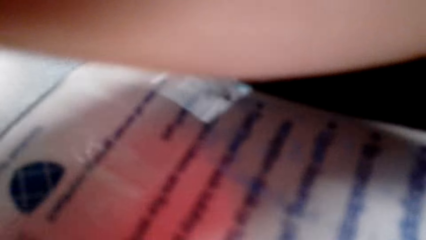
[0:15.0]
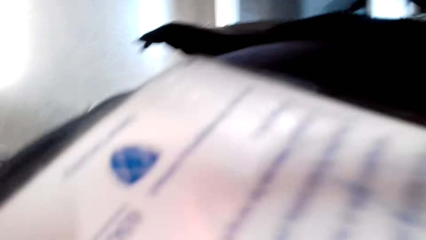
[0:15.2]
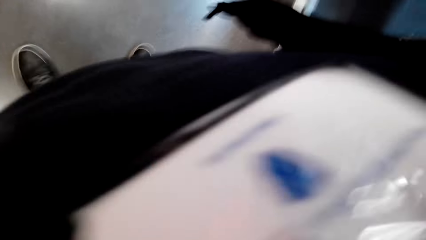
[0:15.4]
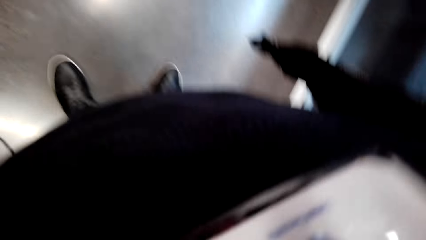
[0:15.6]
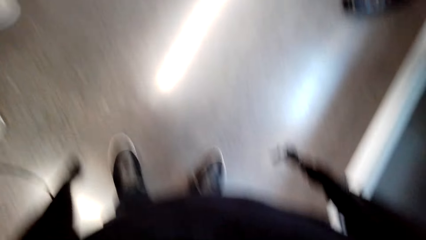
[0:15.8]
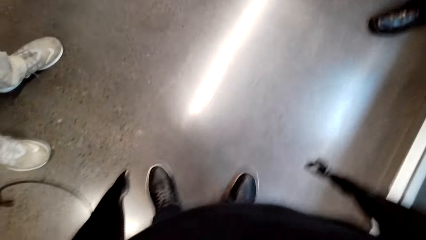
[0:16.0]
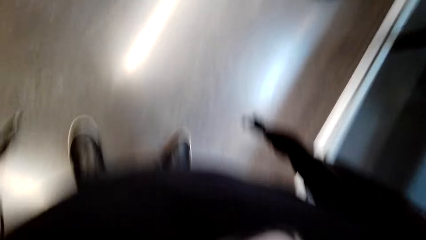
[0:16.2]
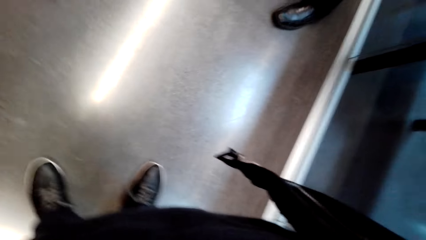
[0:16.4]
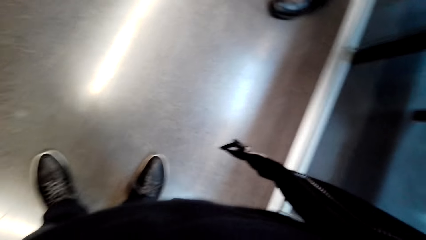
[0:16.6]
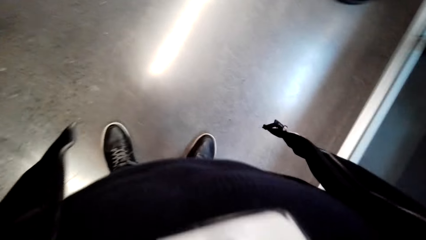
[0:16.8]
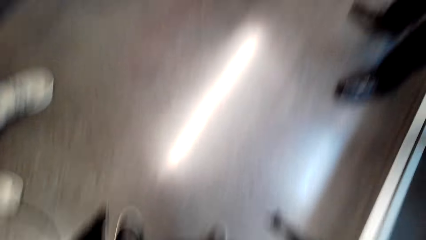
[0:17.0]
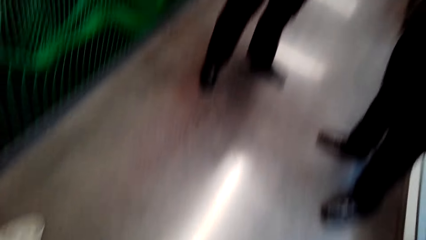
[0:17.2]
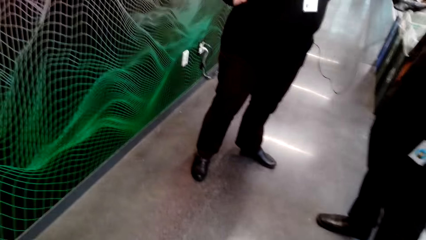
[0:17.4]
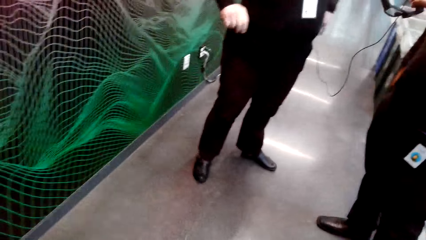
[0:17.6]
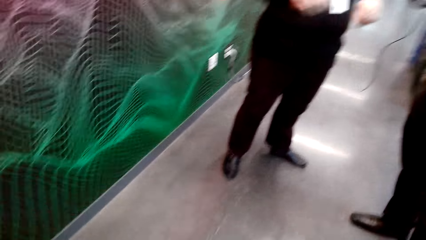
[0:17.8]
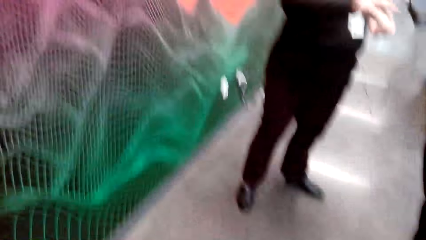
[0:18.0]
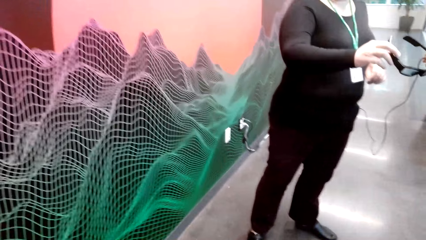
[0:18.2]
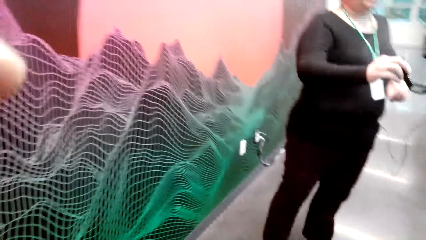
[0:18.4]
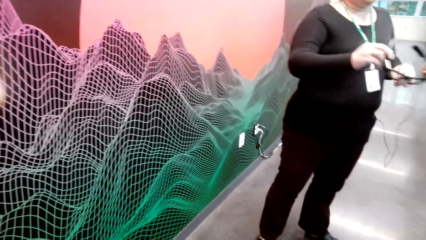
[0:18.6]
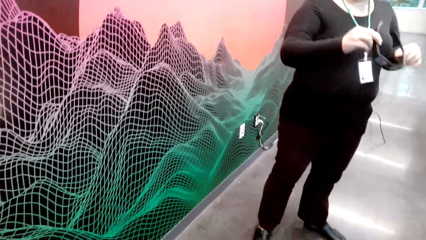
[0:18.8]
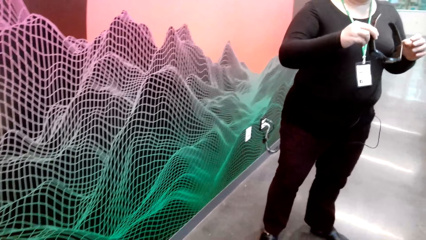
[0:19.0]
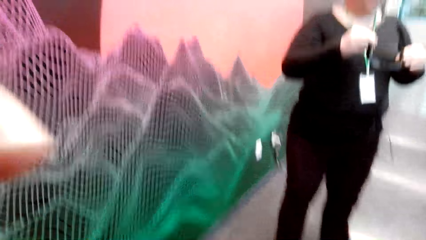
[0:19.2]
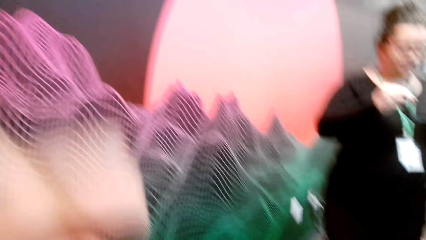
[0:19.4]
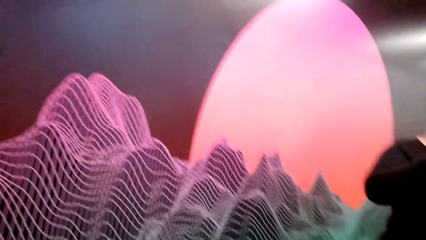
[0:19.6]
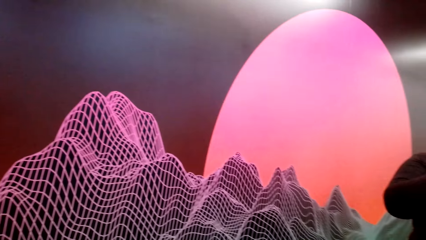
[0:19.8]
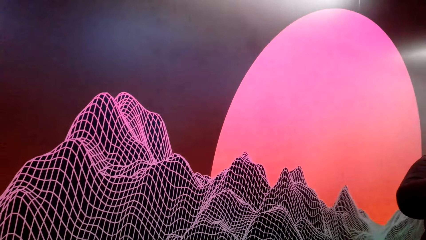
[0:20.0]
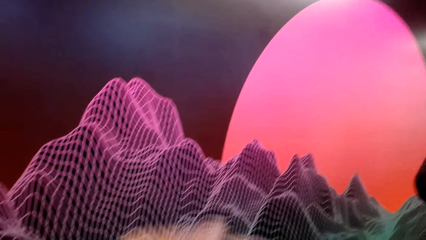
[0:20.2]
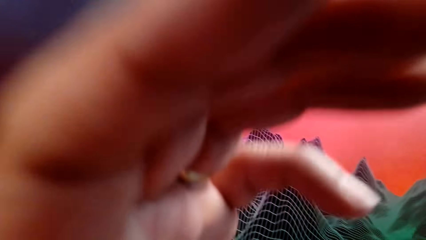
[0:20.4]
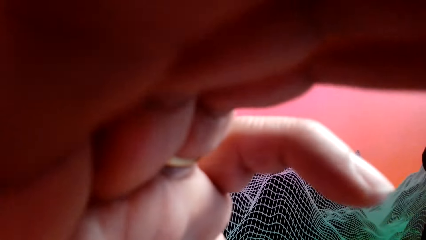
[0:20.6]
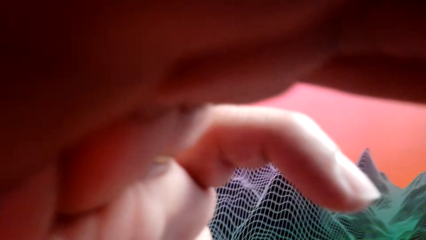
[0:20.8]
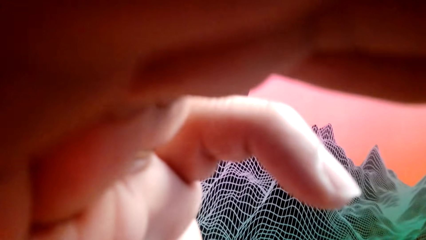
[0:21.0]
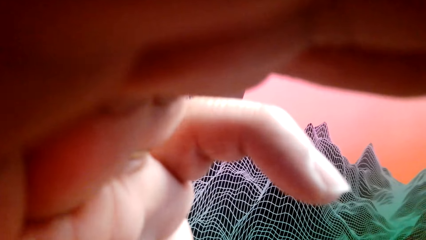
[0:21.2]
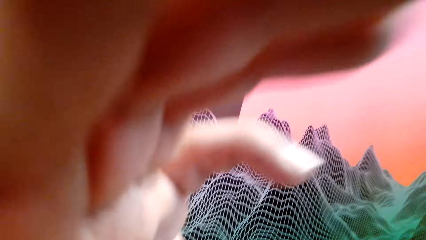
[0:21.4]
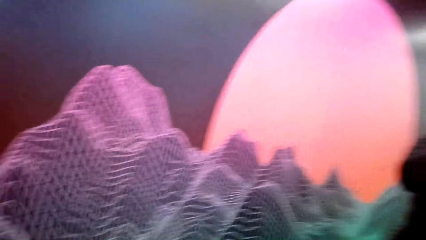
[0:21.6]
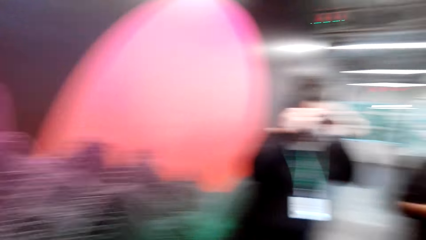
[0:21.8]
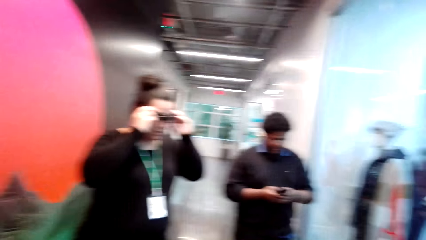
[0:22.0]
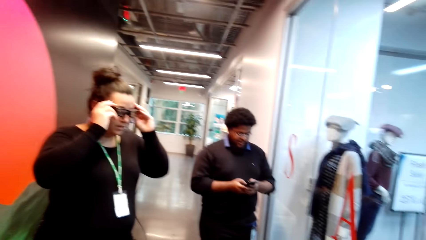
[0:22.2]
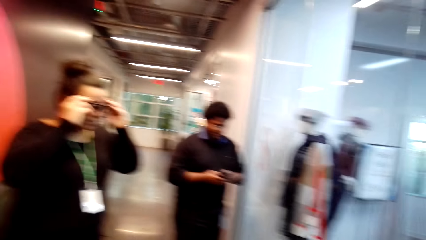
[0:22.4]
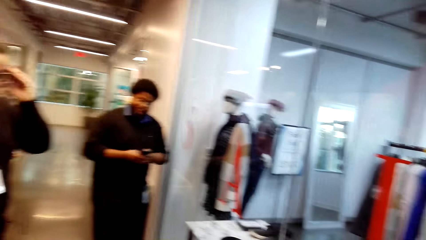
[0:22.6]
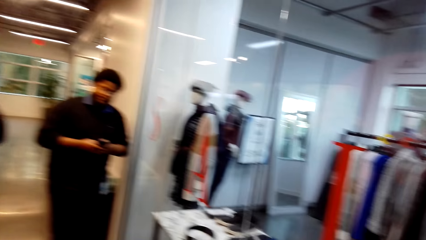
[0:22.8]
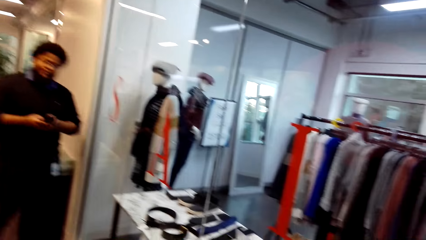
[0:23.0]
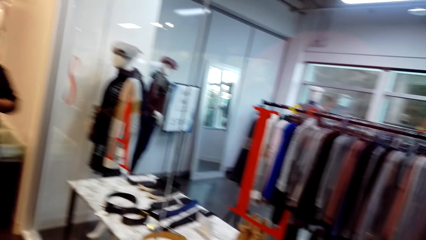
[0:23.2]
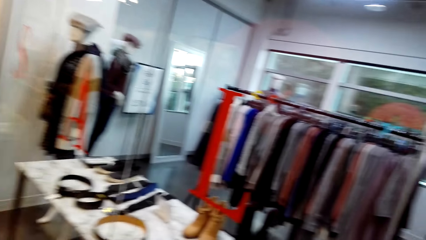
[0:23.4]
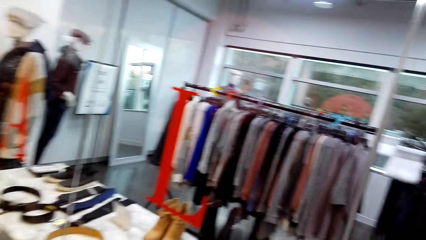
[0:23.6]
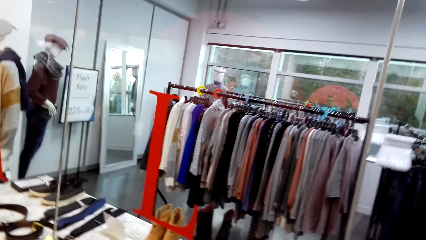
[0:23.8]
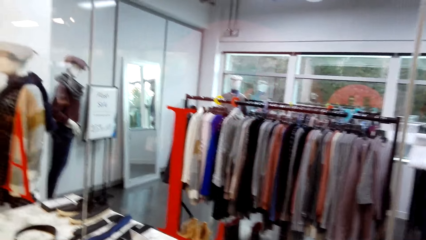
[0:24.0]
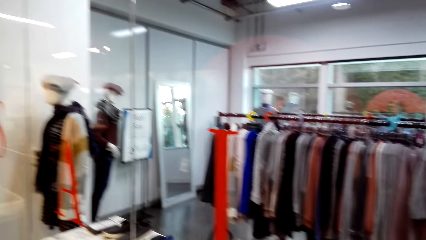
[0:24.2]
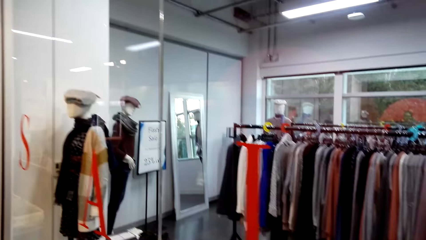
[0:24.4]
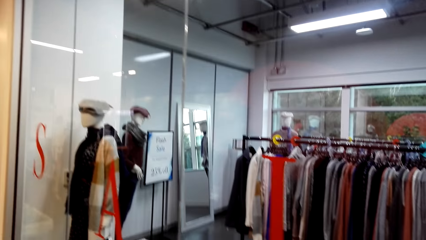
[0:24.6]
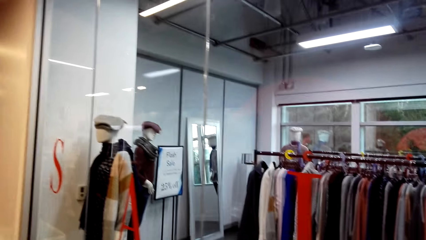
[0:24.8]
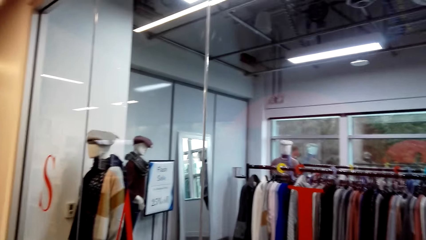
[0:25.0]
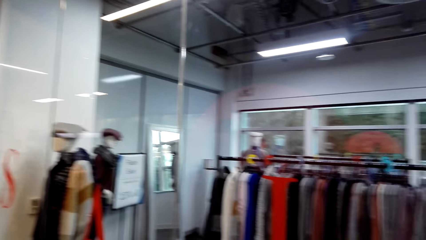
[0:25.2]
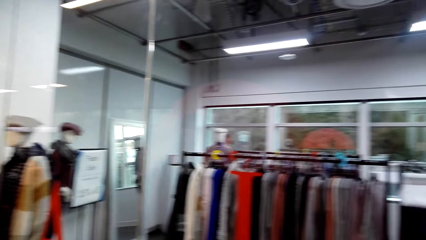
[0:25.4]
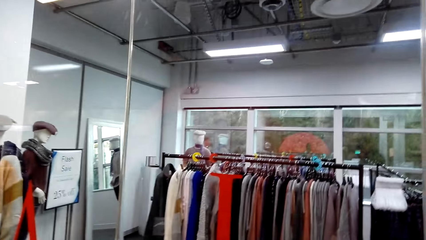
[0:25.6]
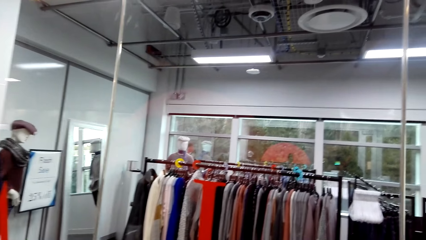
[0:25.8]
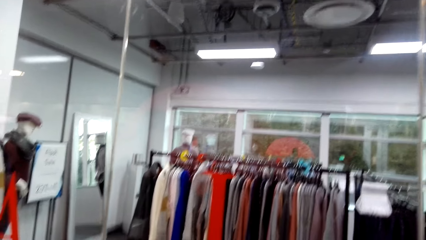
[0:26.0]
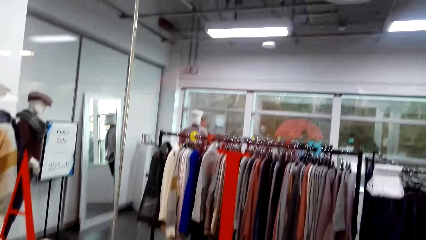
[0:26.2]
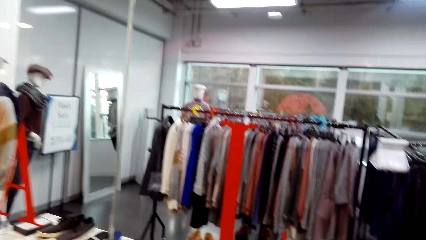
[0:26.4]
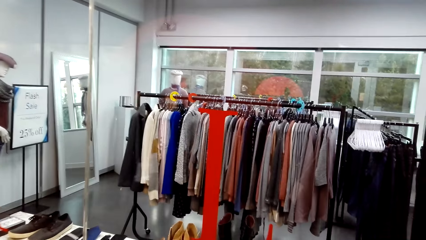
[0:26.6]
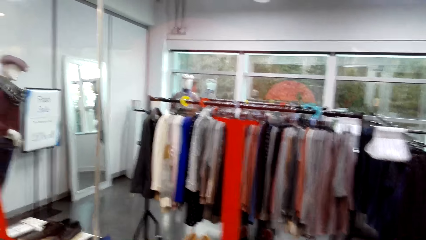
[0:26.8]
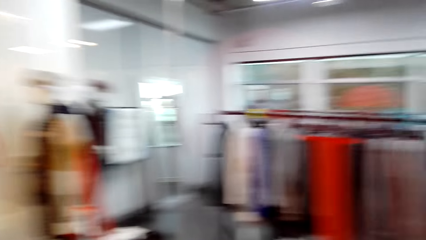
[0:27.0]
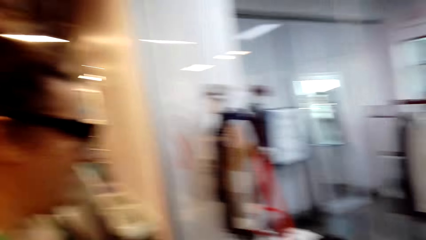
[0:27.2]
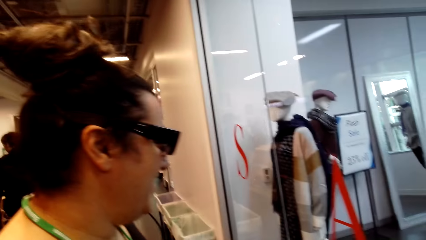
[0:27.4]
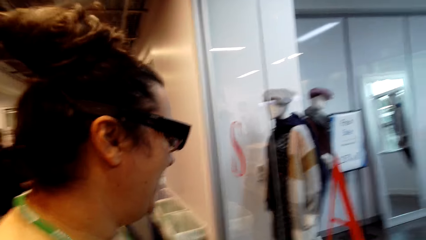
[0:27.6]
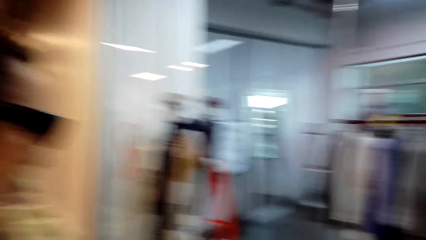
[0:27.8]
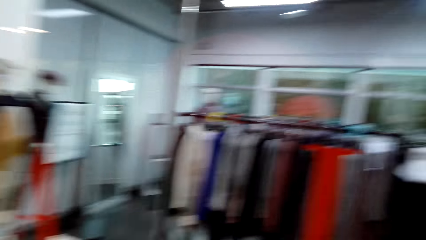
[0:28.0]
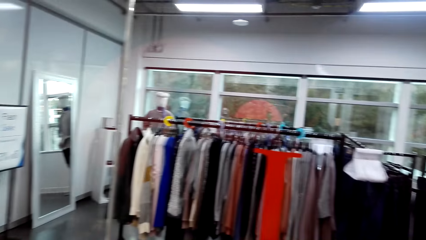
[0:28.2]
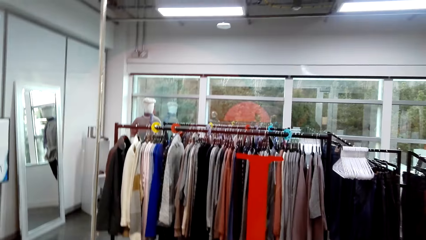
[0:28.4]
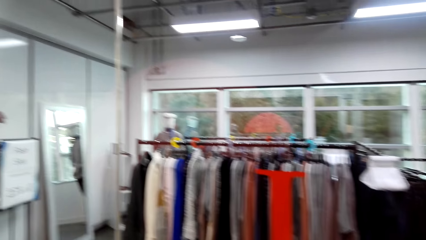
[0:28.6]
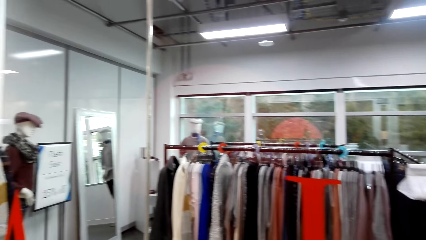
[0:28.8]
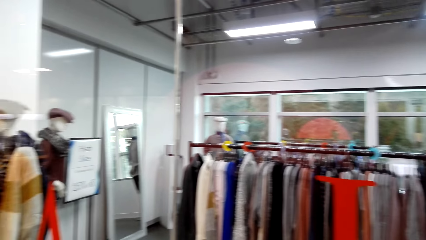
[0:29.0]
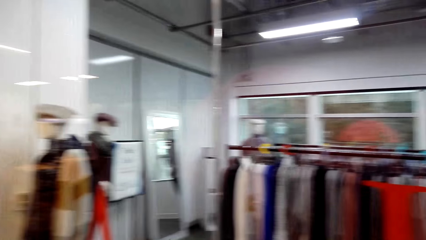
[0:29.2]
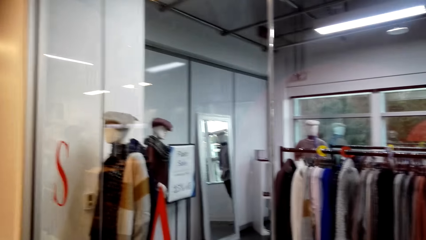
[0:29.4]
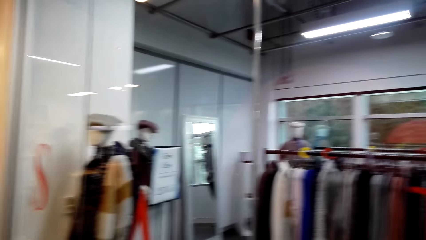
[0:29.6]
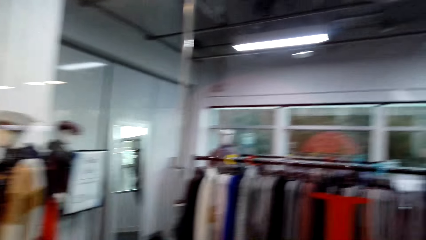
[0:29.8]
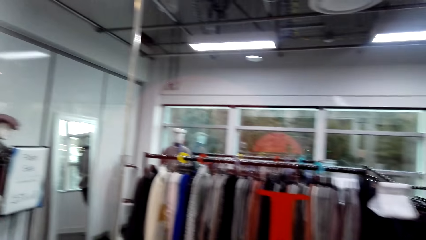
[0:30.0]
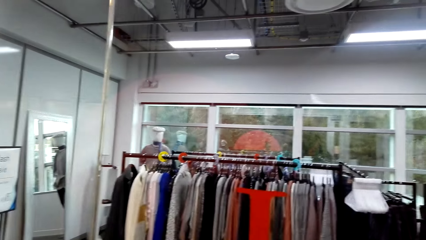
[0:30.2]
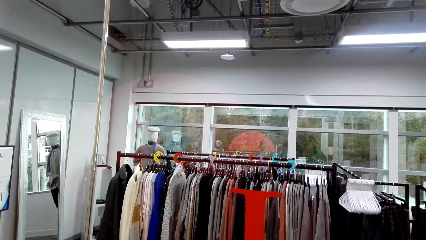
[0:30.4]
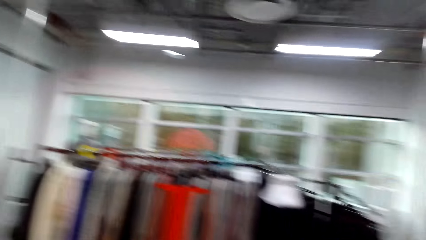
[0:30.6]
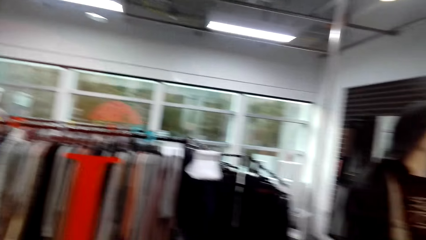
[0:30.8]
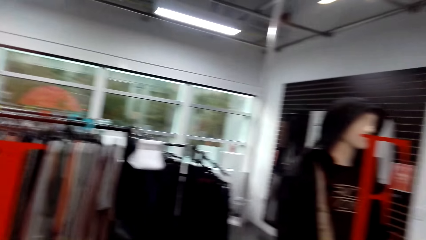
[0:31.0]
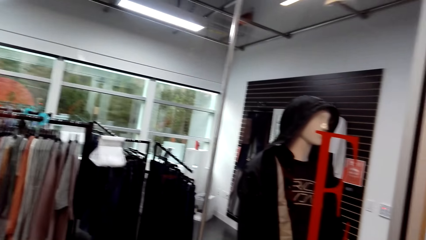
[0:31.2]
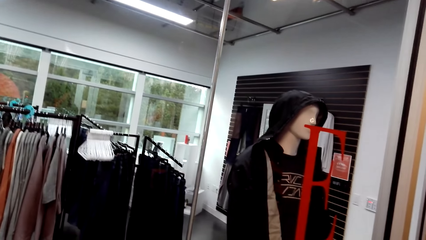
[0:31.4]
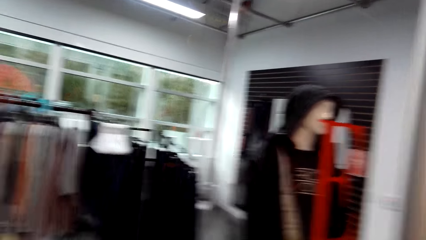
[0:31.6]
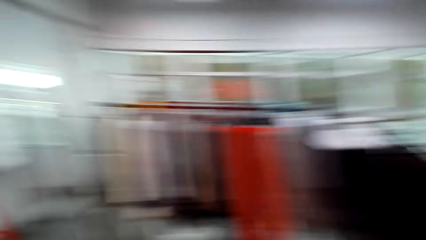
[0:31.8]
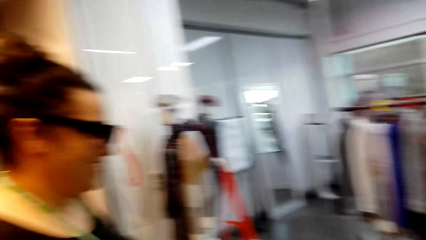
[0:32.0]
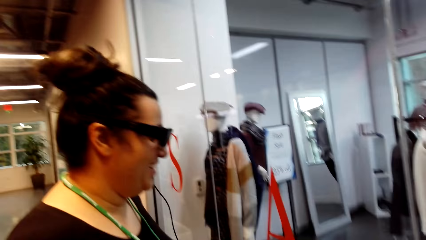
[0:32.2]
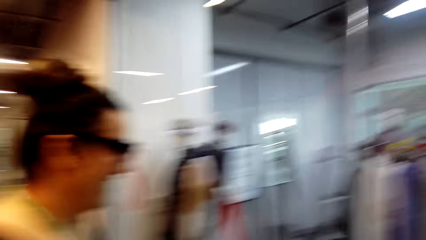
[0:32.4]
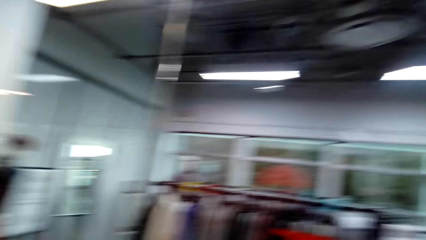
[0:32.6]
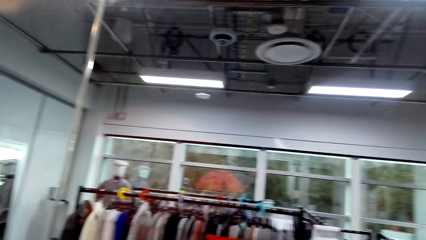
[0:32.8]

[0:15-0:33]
The camera wearer looks at the floor. Someone takes glasses from a person. The camera wearer looks around. Someone wears the glasses. The camera wearer looks around.
